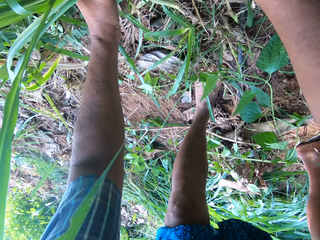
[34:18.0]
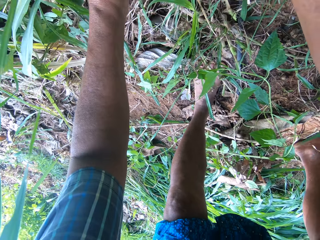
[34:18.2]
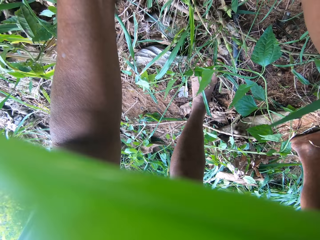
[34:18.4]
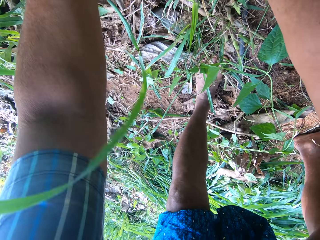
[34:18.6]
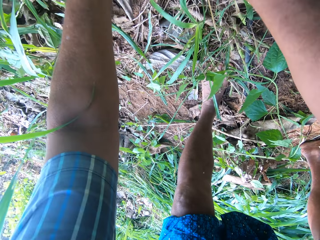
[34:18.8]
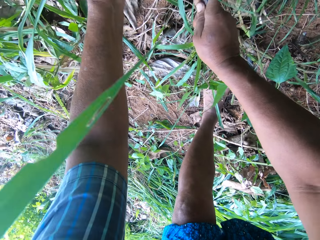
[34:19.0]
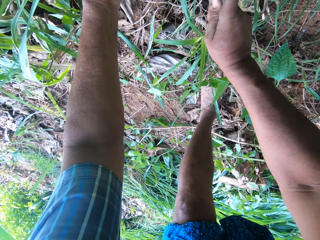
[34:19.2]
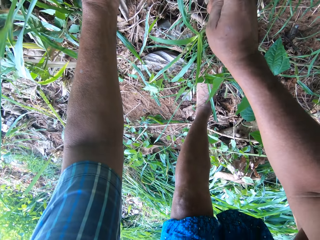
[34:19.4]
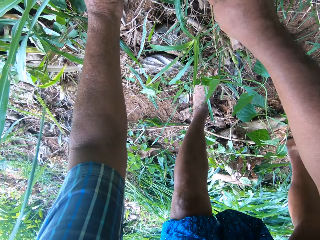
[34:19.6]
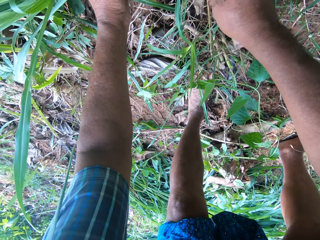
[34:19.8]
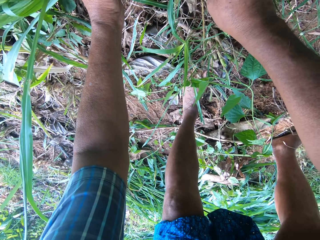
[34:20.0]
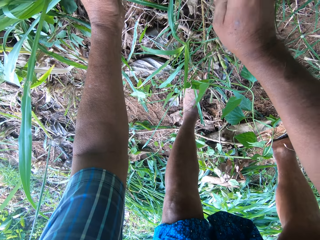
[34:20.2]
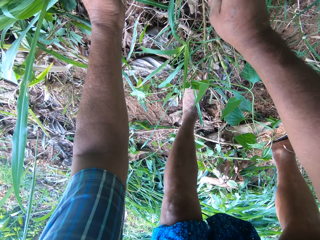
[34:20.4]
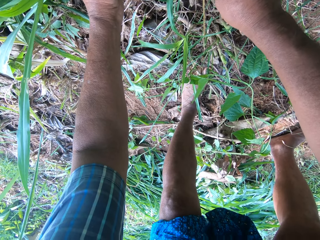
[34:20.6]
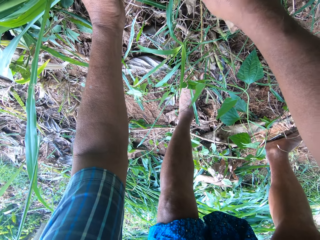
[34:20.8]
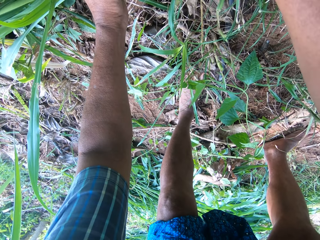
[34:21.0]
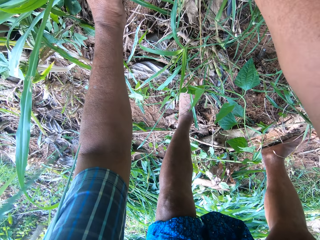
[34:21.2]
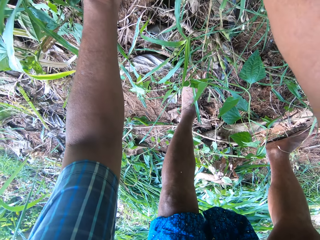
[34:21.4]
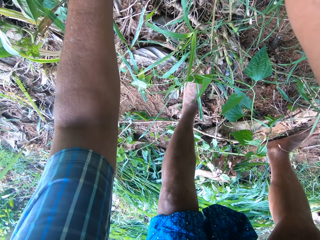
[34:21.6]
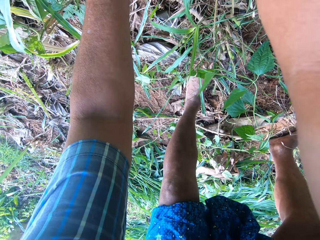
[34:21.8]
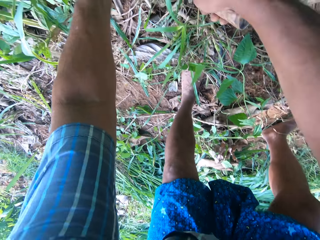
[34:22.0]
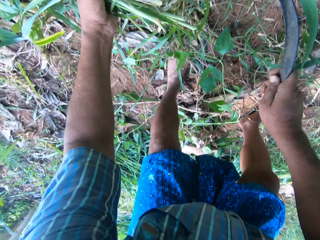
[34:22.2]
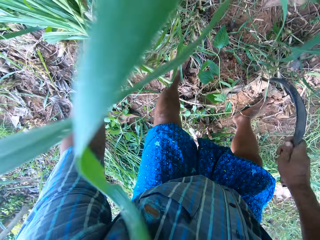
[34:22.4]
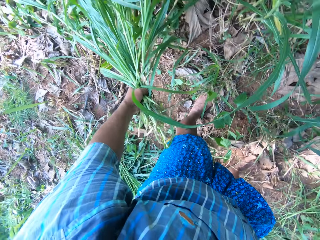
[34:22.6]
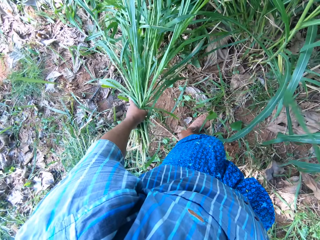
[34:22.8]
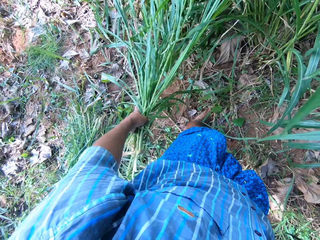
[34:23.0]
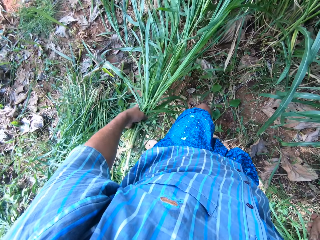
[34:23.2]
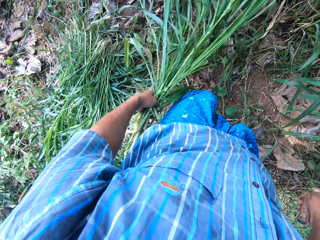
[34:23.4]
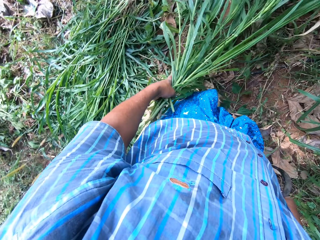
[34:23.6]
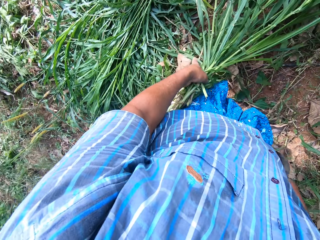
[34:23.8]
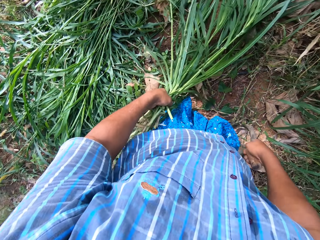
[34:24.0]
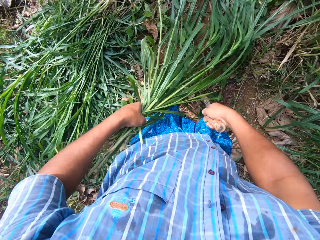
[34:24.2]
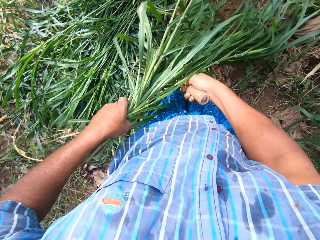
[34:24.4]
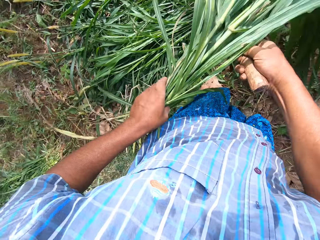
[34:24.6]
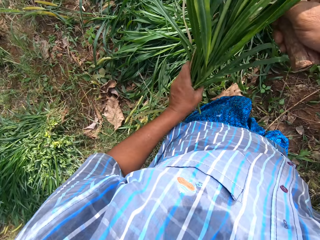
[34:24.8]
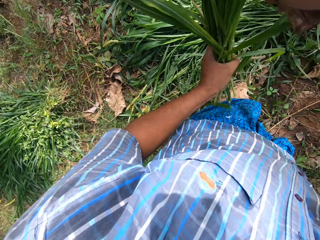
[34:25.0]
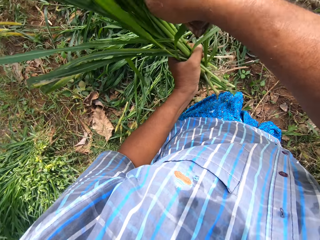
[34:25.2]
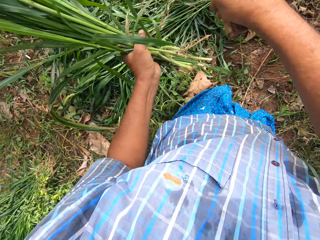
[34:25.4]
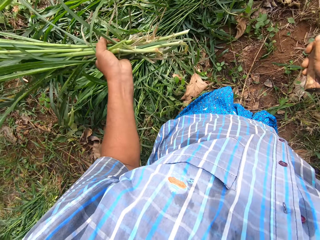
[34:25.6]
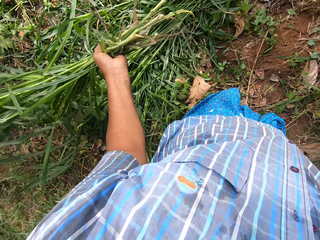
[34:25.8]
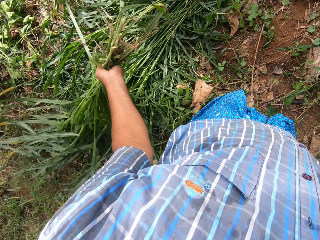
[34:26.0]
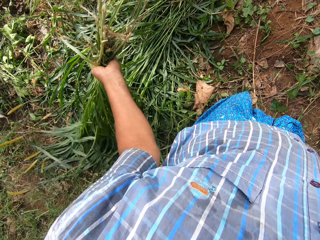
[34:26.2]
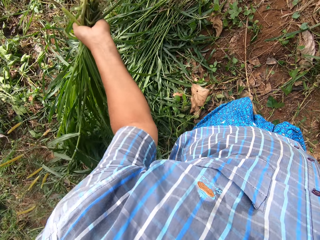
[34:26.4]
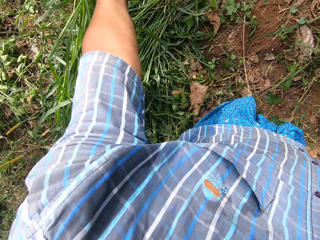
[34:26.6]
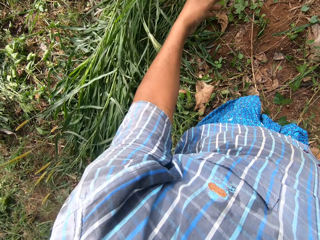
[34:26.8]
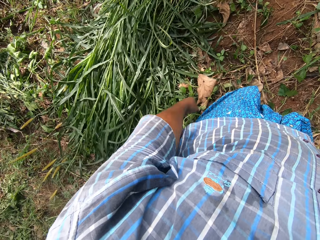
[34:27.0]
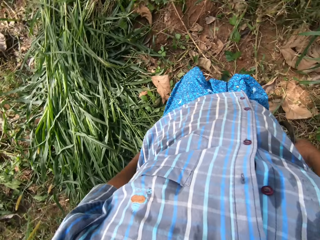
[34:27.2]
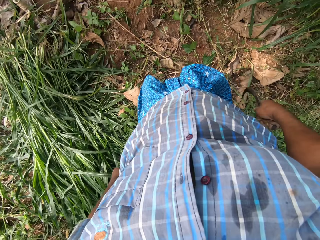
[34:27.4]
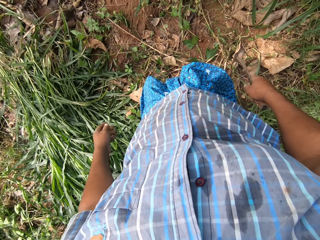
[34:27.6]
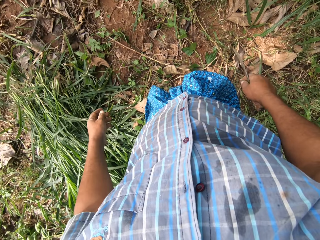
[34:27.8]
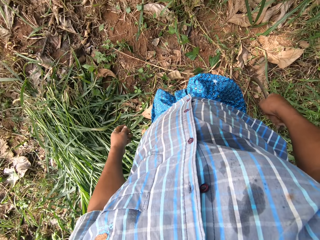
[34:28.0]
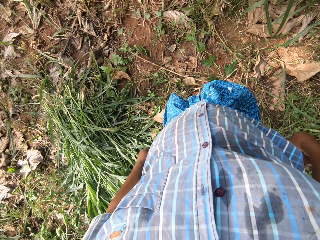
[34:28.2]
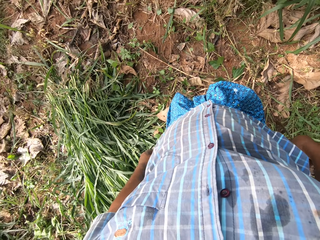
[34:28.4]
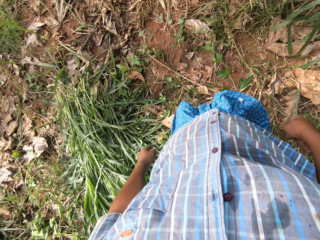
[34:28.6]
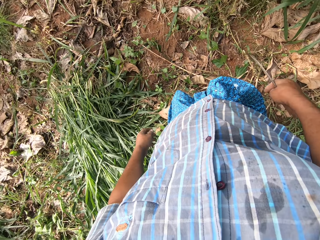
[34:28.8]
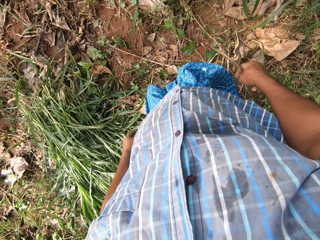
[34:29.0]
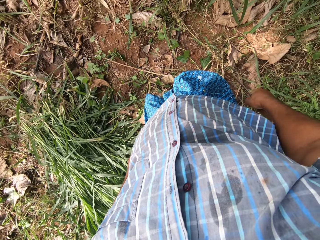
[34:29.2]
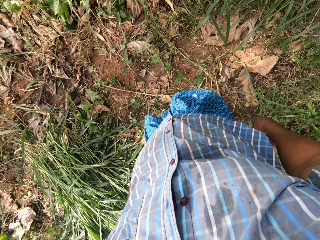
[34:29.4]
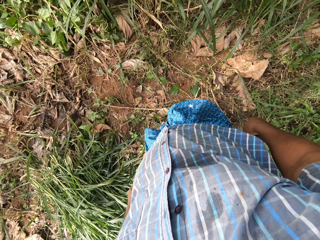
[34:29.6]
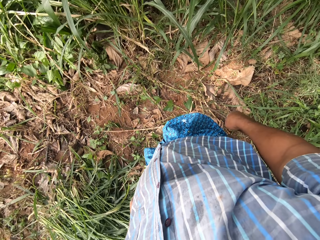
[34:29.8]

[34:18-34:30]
The camera wearer stands. They step backwards. They turn the grass in hand with the sickle. They drop the grasses on the pile of grasses on the ground. They stare round at the grass.

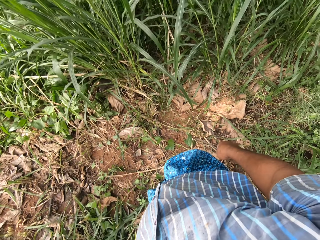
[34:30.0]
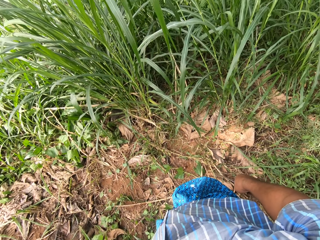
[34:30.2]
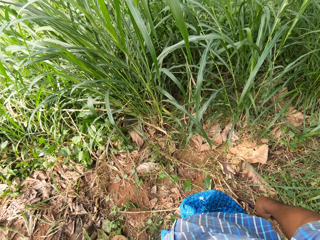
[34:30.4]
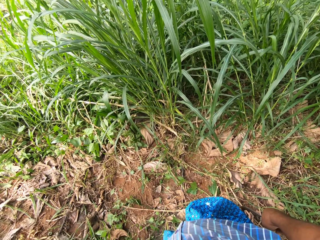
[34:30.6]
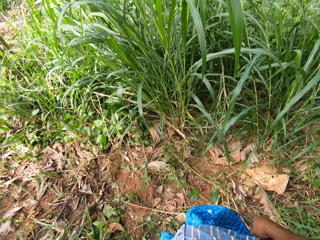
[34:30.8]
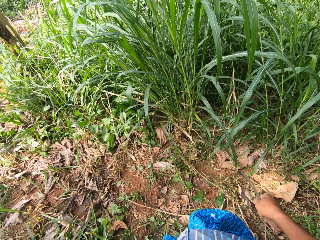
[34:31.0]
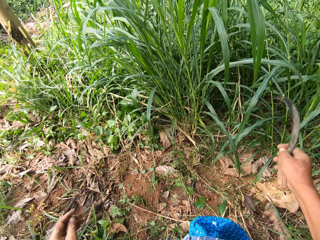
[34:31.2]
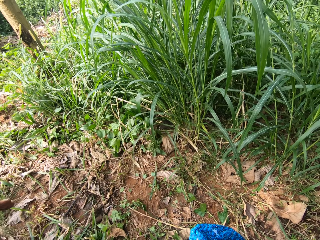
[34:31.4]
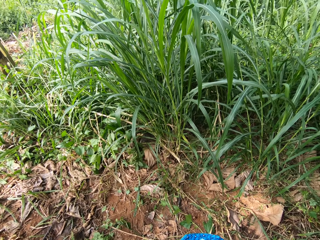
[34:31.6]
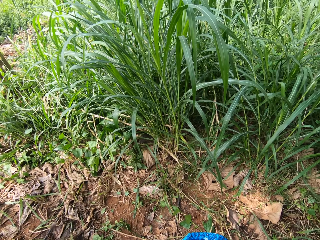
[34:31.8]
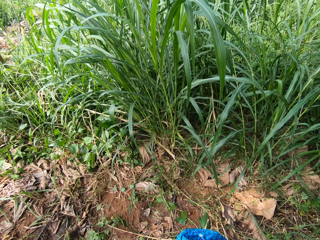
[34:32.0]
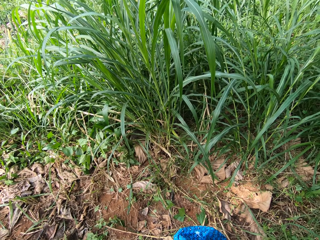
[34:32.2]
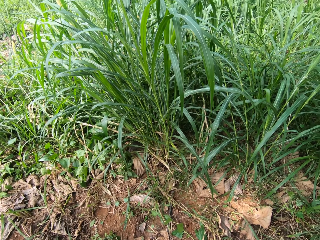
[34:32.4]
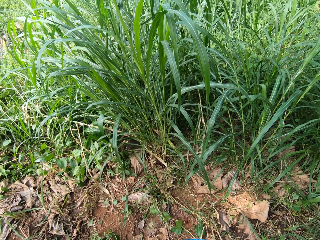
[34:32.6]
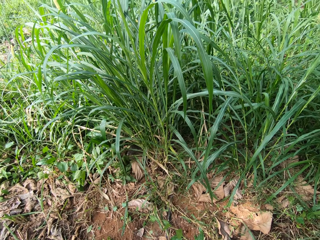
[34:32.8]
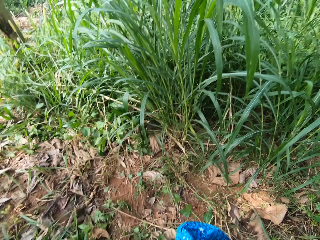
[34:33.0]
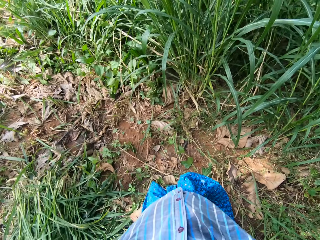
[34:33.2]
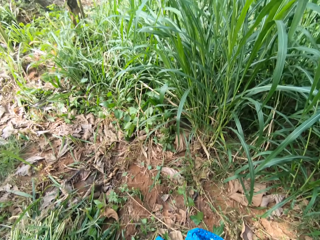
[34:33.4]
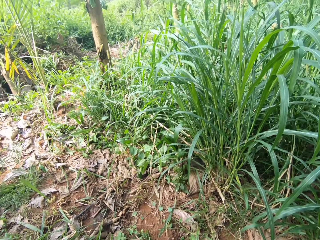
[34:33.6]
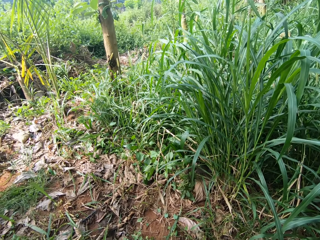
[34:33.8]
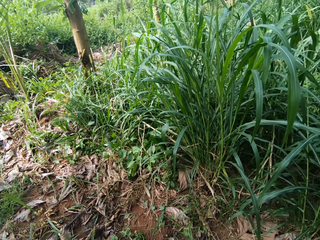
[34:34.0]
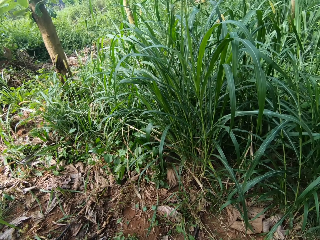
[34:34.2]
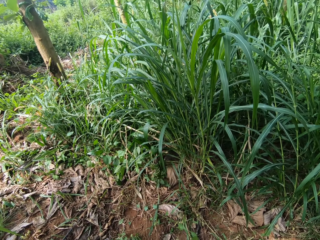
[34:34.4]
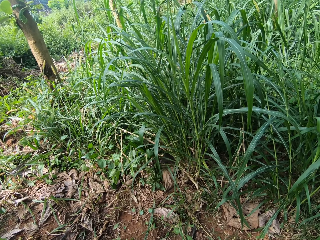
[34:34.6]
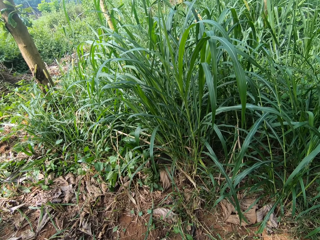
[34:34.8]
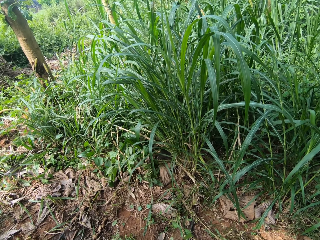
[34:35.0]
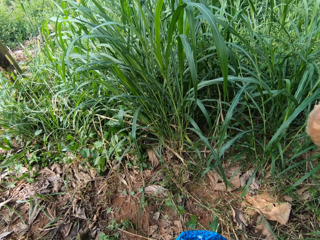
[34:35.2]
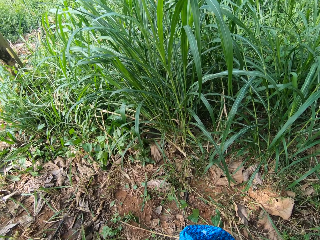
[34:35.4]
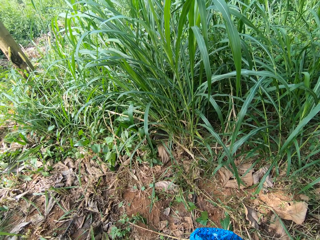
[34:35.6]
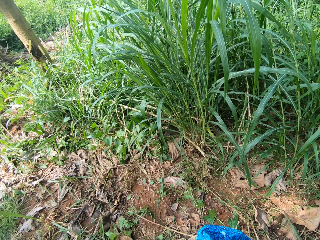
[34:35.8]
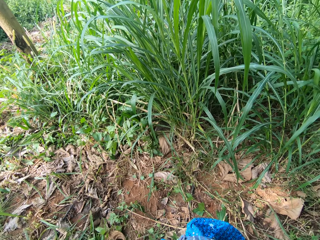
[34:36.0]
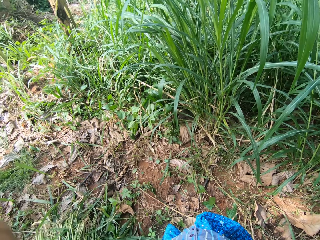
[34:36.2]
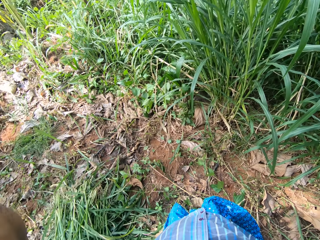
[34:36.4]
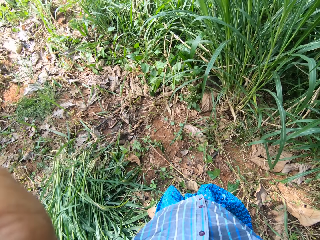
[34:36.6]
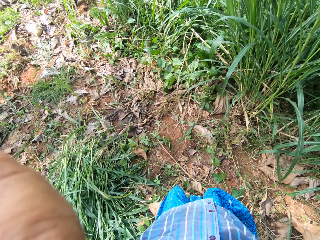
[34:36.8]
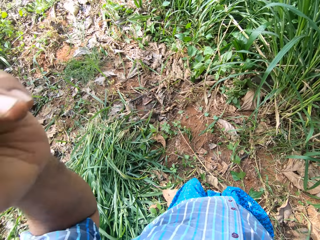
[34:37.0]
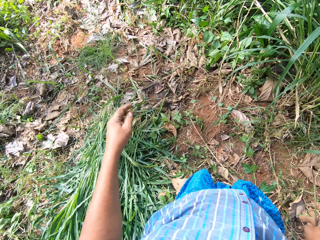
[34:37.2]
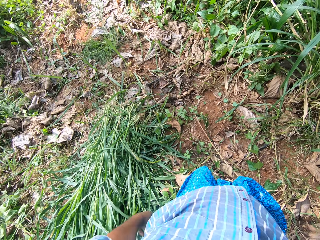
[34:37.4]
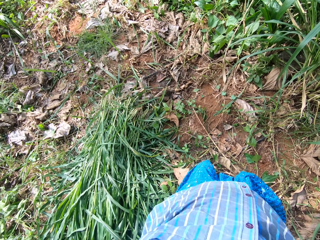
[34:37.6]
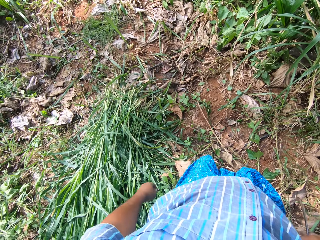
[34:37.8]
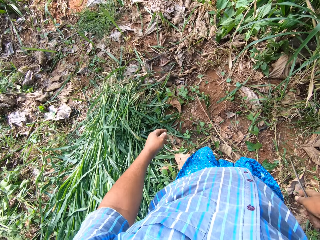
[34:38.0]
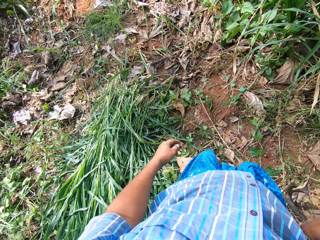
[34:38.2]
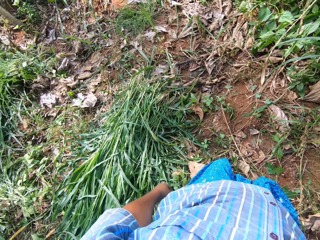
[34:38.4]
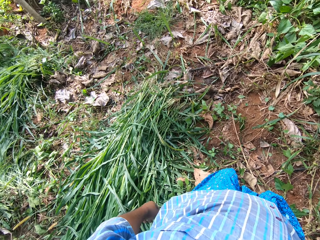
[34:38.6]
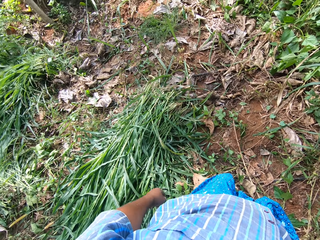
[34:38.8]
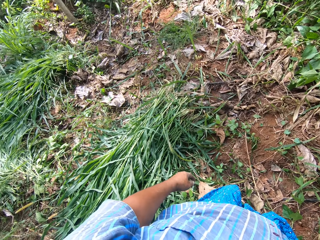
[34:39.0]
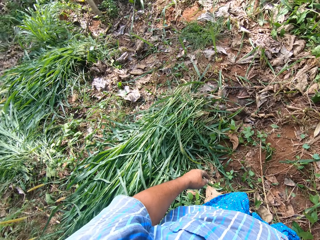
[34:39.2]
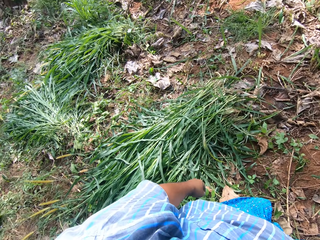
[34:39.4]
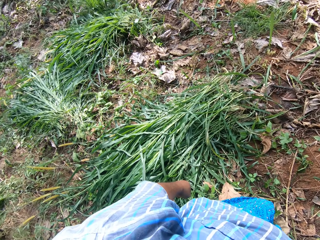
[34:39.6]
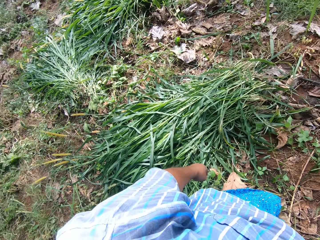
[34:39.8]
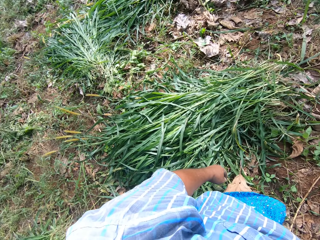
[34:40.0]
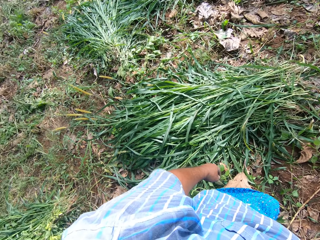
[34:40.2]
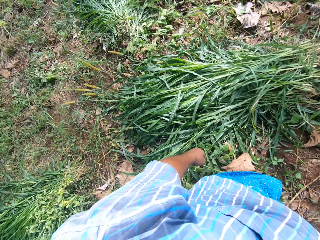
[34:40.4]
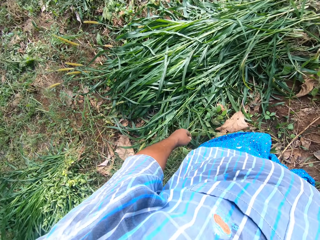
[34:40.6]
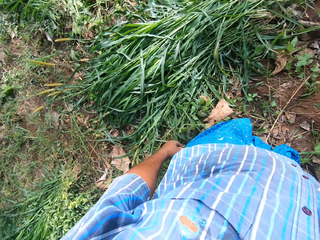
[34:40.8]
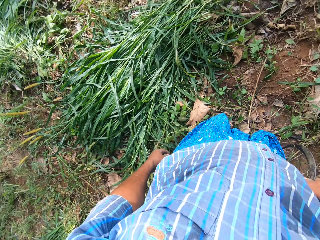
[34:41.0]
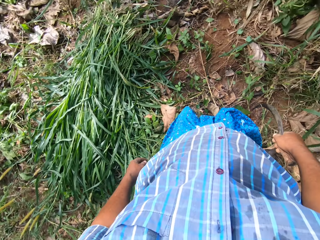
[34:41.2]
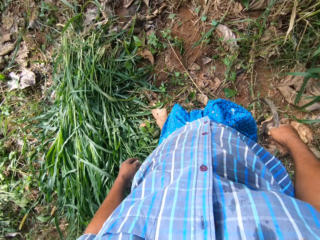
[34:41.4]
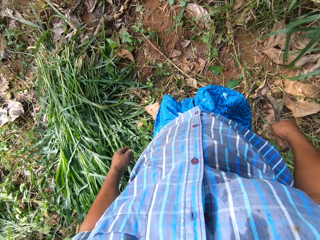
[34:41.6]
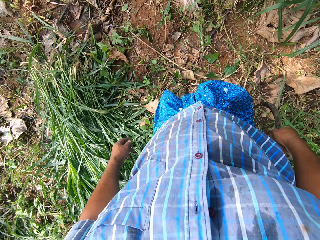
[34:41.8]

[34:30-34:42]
The camera wearer raises his hands to his face. He adjusts the camera. He drops his hands. He stares round at the garden.
